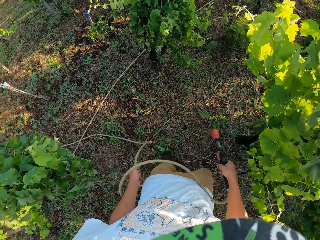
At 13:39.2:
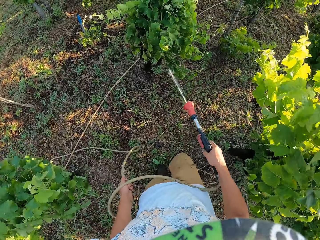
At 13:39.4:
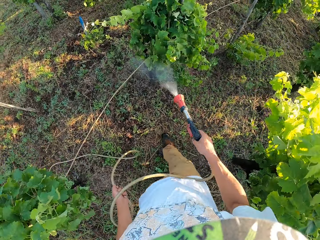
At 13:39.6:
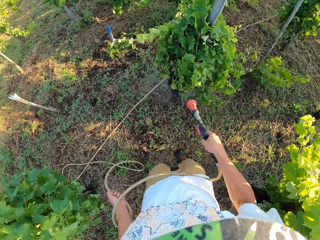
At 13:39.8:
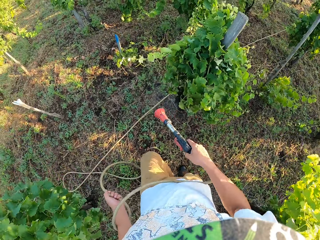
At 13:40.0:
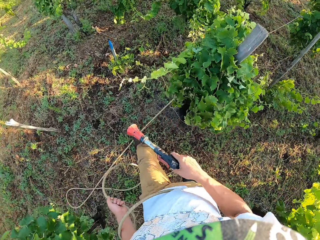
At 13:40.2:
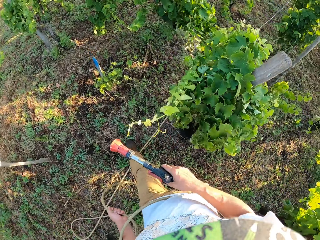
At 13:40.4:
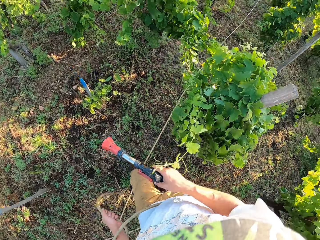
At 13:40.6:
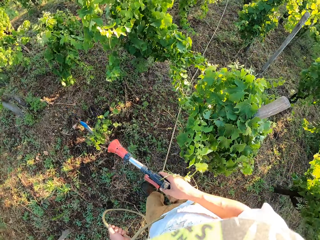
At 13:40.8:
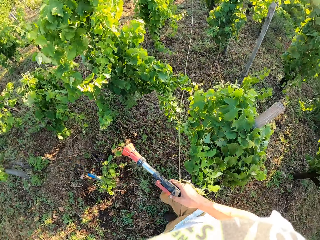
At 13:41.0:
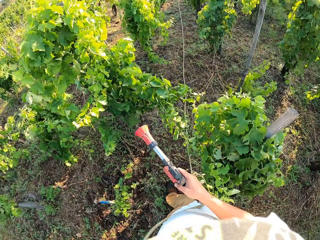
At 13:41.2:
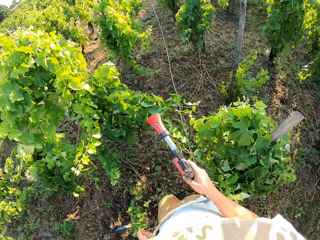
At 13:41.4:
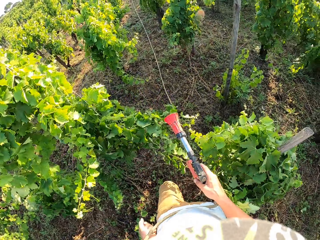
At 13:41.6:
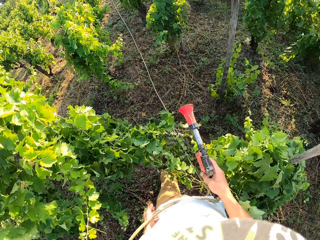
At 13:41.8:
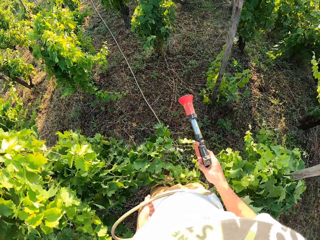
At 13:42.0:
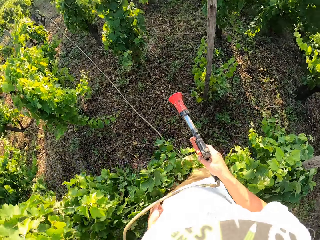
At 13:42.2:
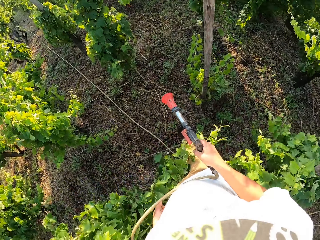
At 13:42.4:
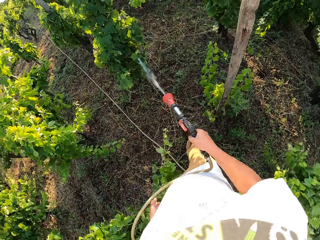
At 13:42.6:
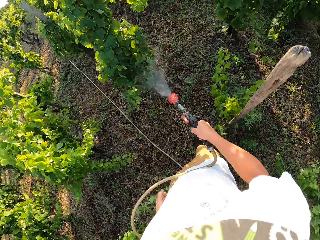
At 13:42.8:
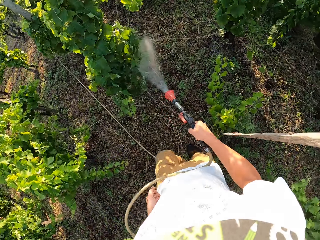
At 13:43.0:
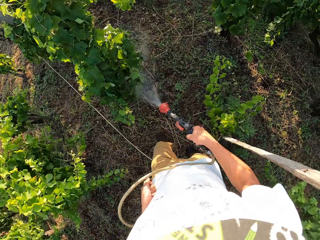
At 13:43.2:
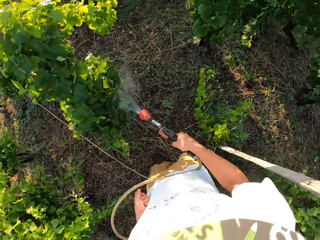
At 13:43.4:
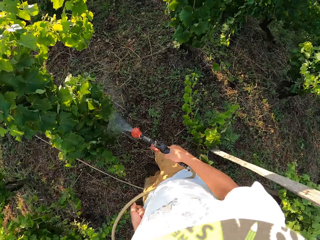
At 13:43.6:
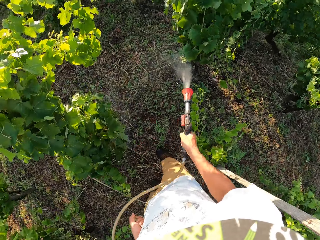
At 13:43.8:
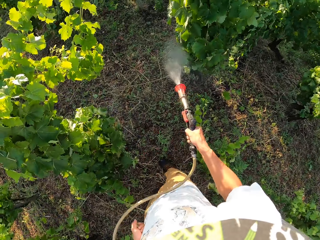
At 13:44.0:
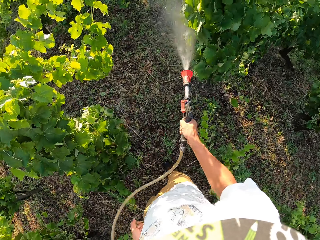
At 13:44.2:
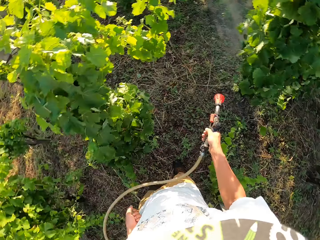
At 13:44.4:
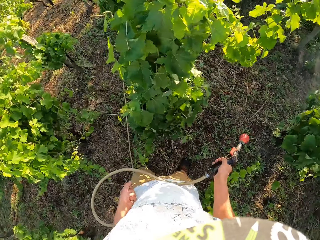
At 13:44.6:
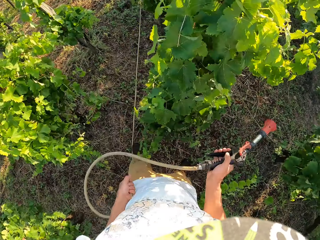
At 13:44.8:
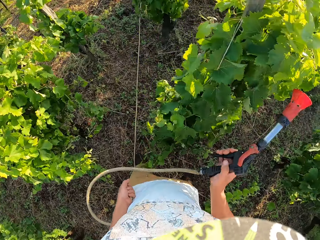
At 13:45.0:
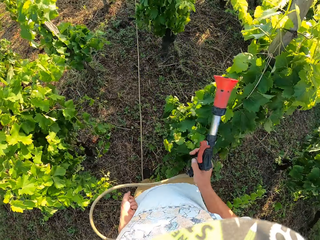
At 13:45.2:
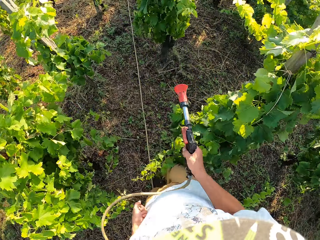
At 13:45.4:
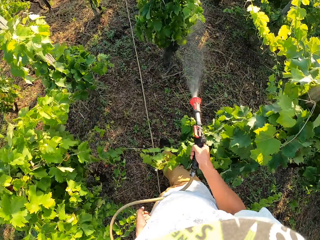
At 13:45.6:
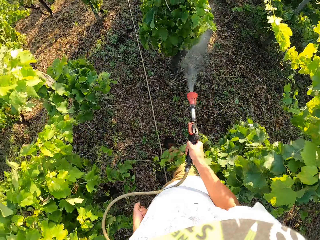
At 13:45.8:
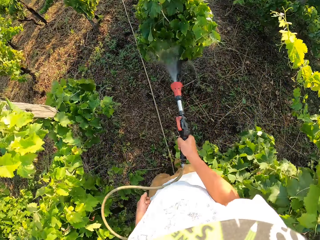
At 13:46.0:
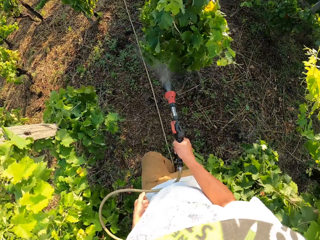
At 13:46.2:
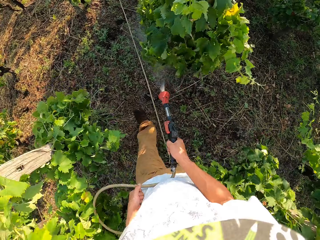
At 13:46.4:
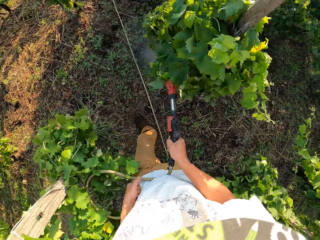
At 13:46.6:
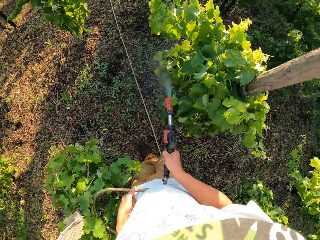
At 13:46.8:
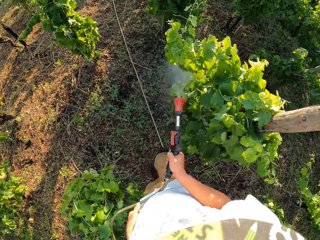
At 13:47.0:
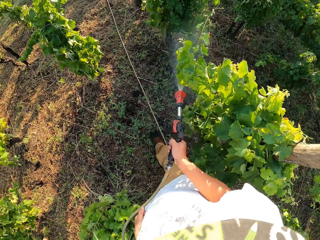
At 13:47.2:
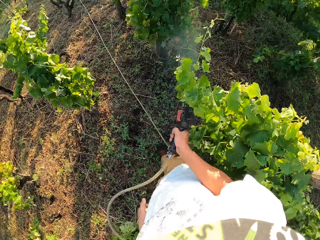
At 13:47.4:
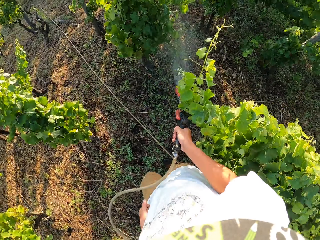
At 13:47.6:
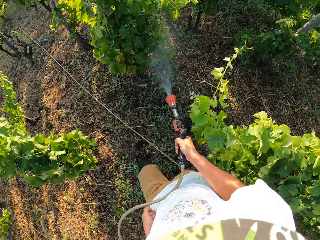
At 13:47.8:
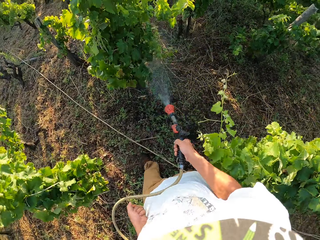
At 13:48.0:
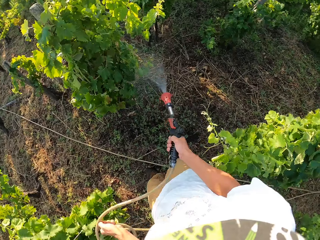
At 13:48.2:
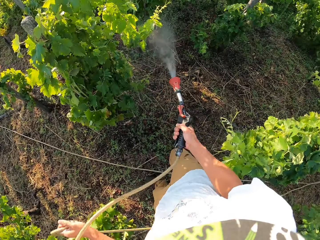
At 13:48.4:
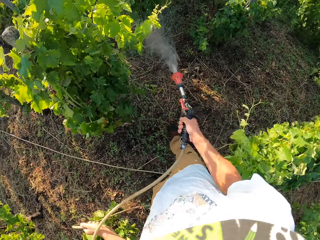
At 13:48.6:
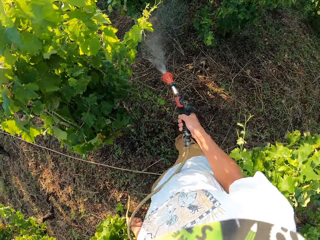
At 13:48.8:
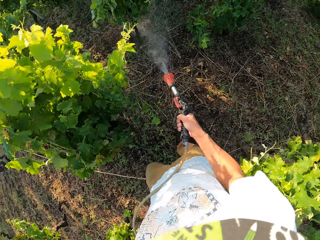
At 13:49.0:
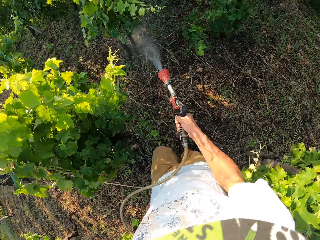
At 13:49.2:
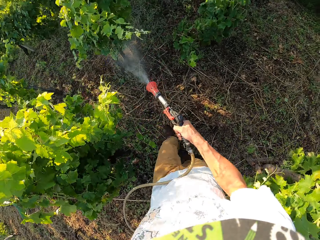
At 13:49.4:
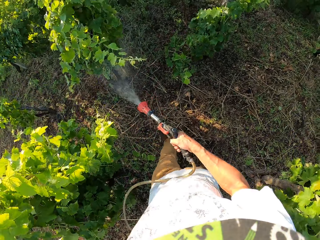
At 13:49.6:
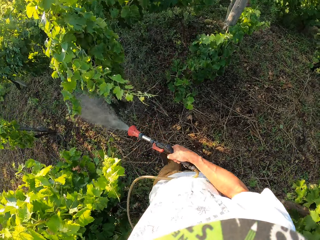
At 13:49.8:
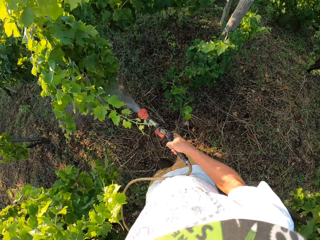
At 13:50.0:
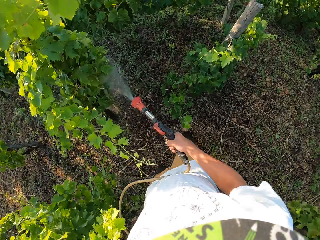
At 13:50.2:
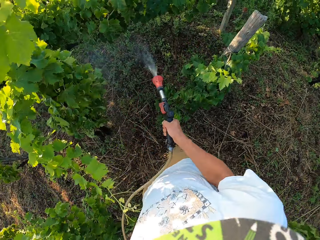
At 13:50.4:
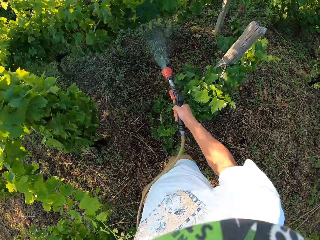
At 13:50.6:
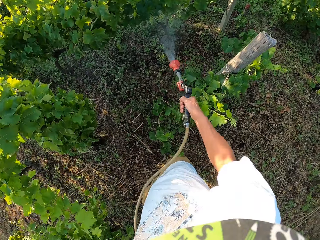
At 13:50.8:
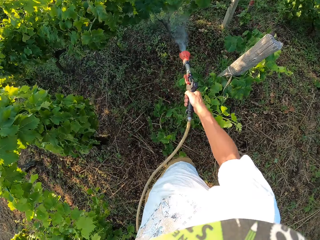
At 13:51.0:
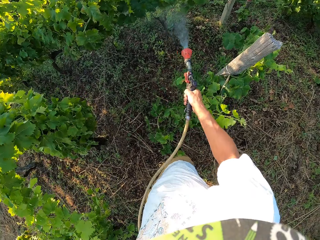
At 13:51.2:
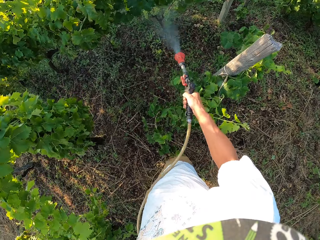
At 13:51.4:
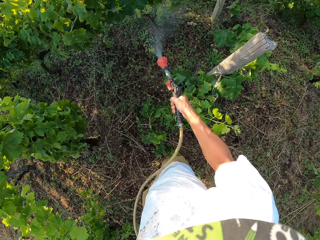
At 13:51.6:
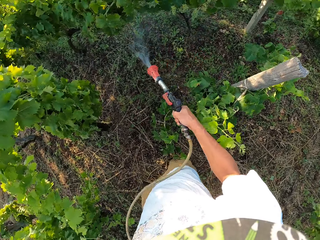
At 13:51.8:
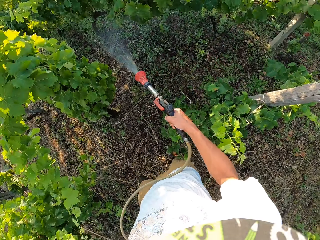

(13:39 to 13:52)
The camera wearer switches on the water spray gun. They switch off the water spray gun. They stop for a while. They walk around the garden. They spray the flower. They switch on the water spray gun. They switch off the water spray gun. They walk forward. They continue spraying pesticide. They switch on the water spray gun. They cough. They continue spraying pesticide.

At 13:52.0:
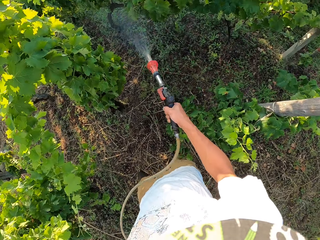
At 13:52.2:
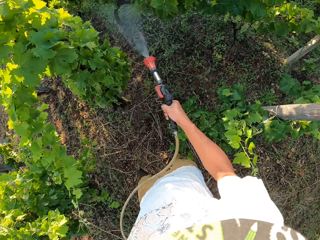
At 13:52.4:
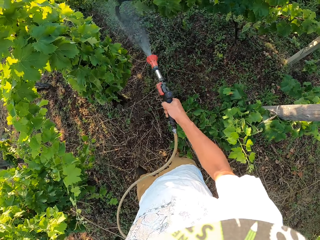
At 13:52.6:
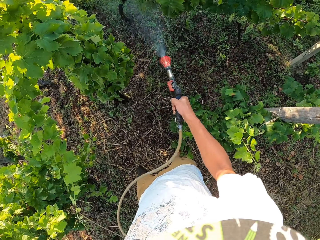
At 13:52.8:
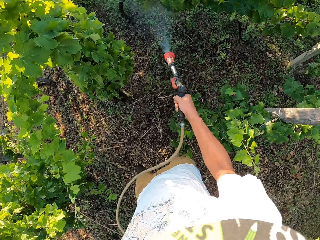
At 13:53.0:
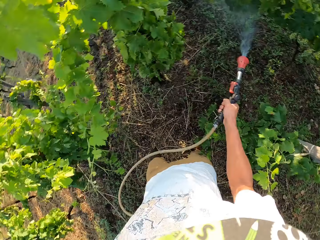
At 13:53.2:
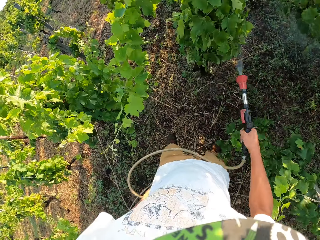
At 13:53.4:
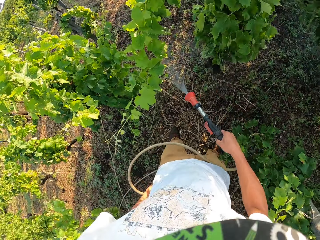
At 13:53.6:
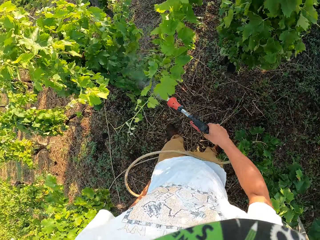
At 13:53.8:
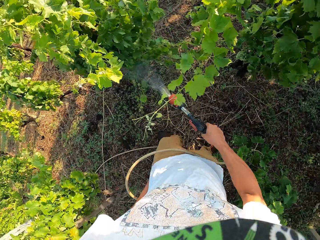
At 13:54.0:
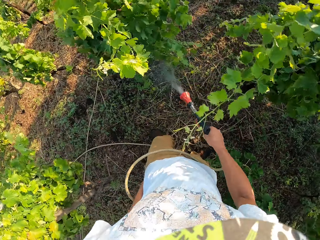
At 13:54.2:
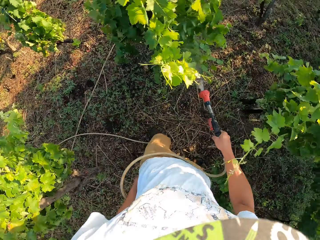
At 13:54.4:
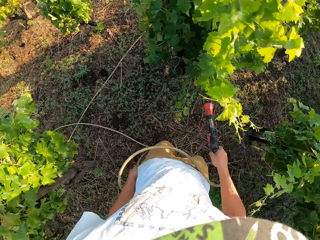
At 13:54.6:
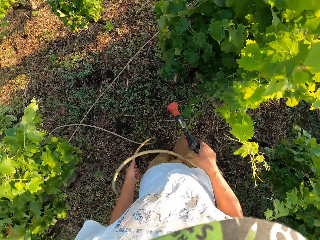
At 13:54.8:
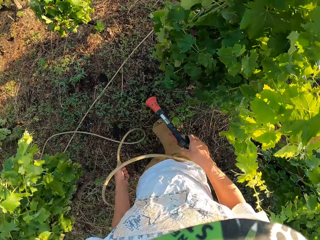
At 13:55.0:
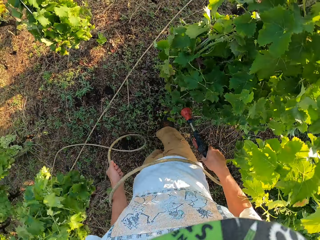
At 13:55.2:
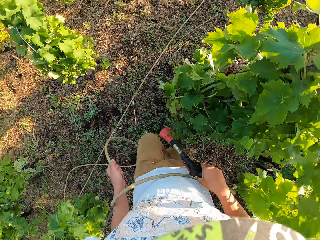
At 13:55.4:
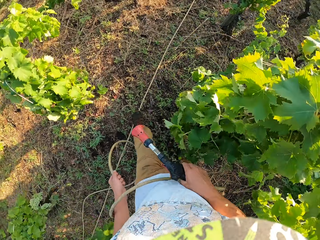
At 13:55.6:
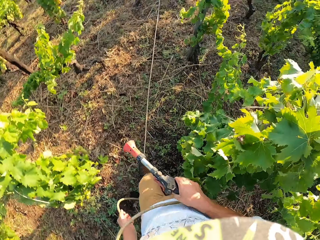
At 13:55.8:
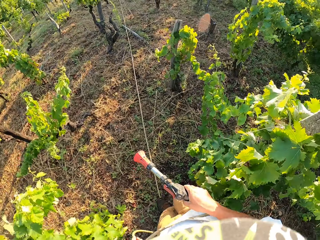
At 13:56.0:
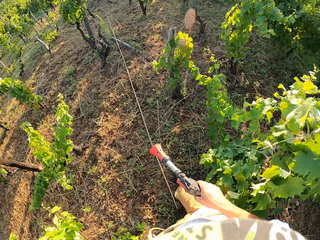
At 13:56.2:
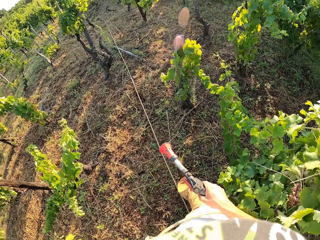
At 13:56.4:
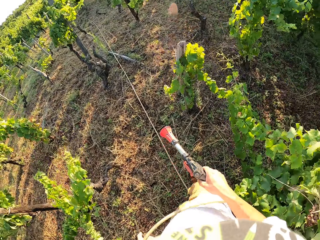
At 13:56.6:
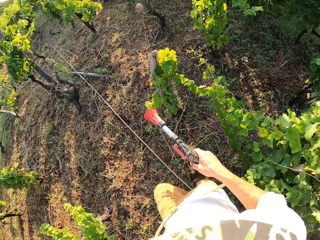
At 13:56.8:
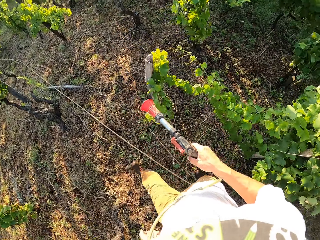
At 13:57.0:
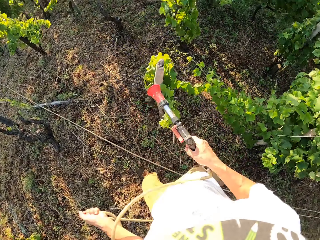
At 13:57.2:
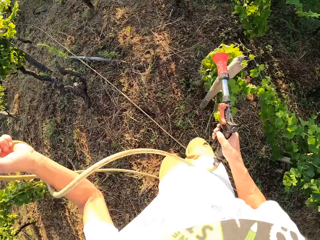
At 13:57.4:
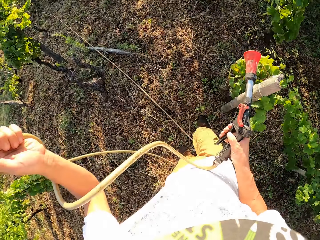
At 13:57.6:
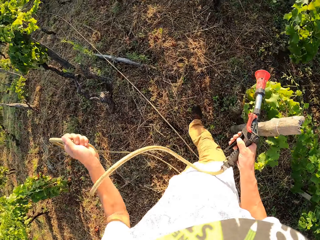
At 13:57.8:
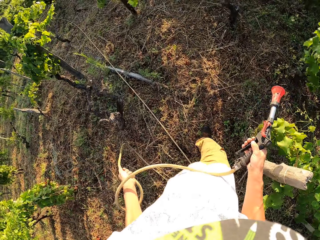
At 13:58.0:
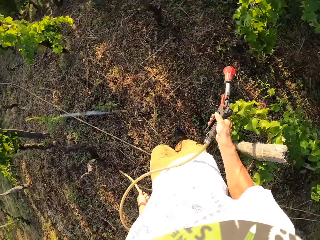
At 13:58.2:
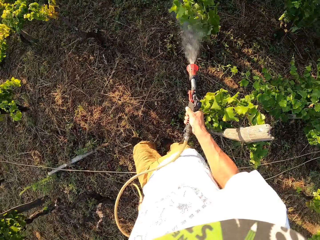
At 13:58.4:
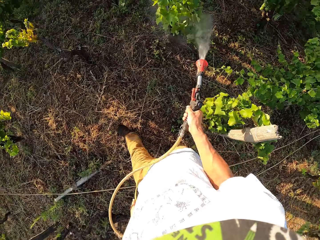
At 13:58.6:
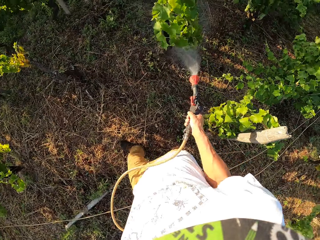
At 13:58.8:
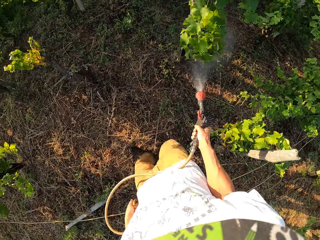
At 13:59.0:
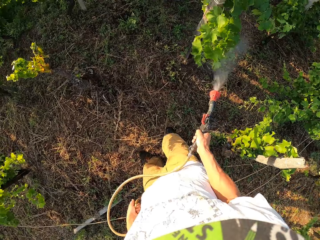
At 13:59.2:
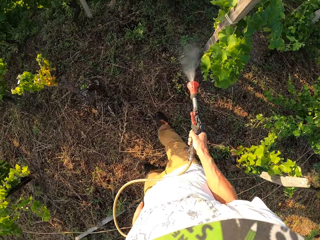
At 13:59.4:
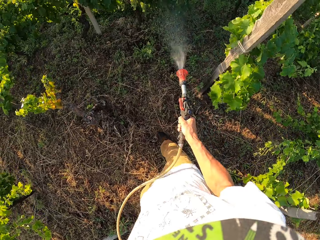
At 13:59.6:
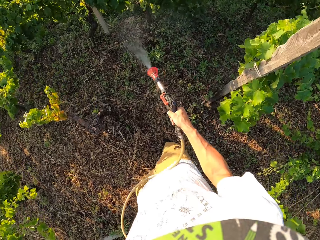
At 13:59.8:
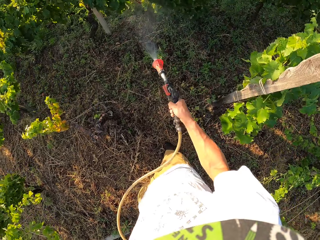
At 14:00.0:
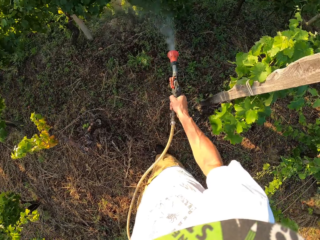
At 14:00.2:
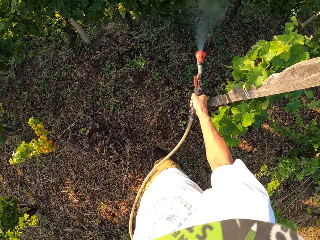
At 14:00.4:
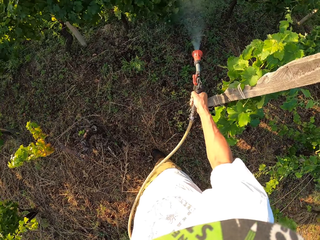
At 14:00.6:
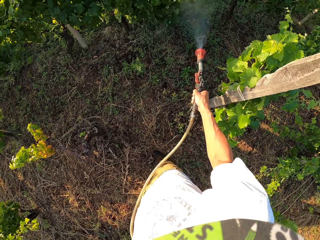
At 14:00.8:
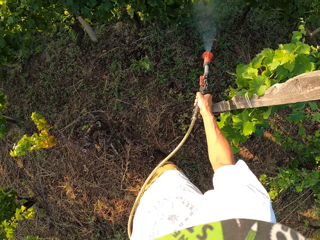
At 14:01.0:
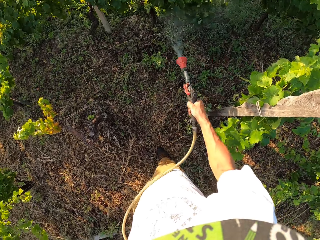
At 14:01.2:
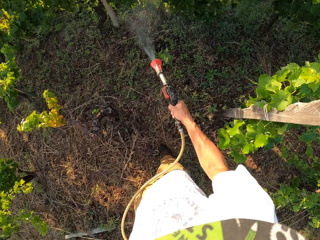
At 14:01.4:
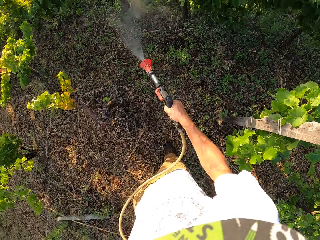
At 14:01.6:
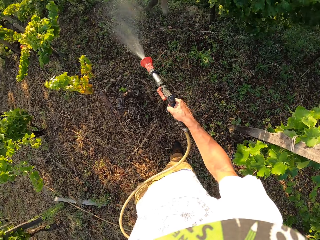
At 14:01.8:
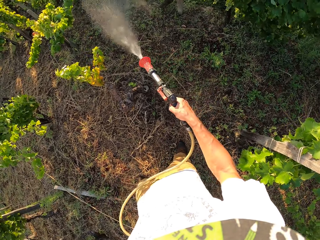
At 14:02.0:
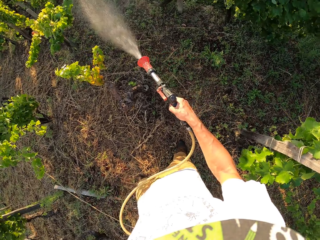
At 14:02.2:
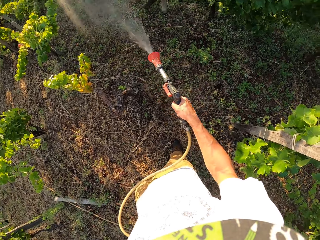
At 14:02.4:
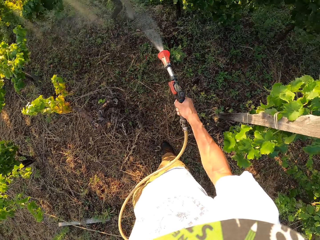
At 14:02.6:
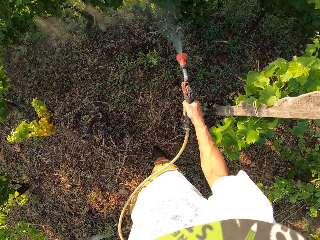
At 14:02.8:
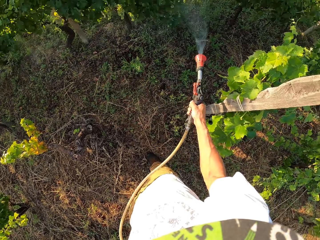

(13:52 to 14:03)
The camera wearer switches off the water spray gun. They walk towards another area of the farm. They pull the hose pipe. They switch on the water spray gun. They continue spraying pesticide.
